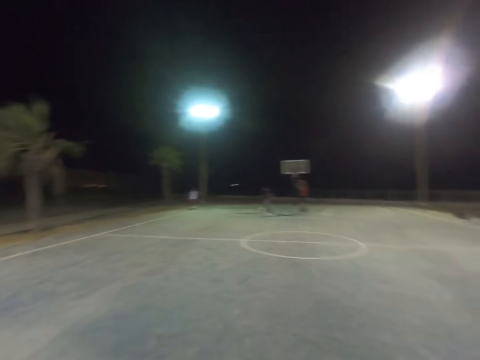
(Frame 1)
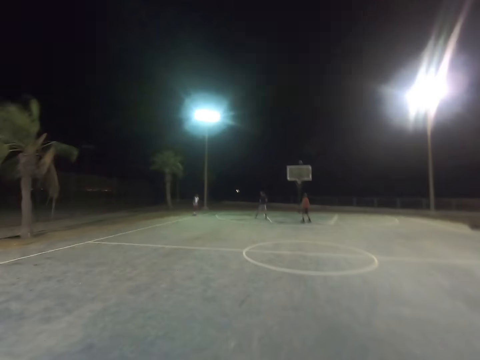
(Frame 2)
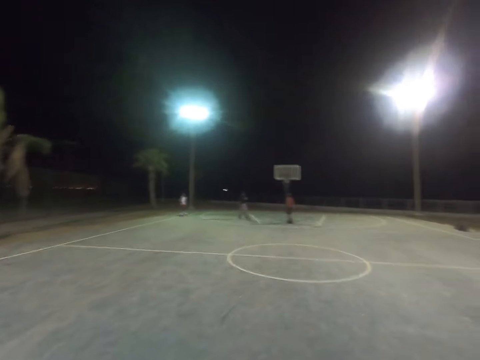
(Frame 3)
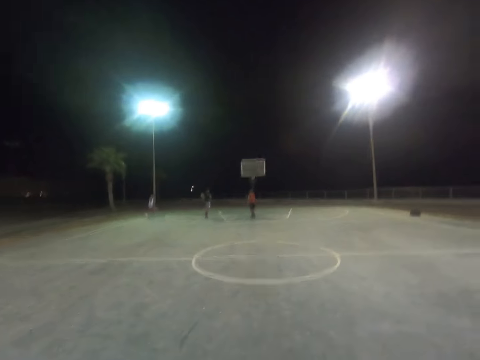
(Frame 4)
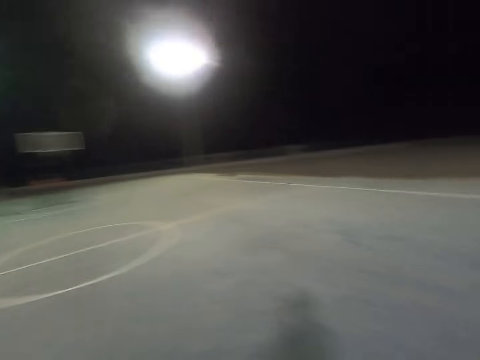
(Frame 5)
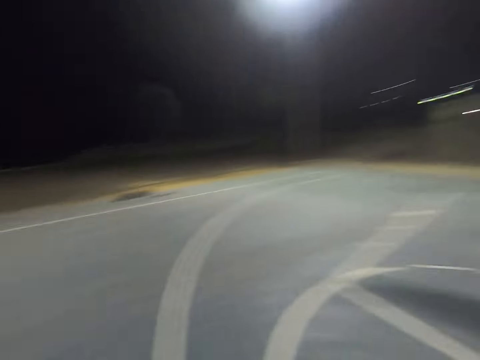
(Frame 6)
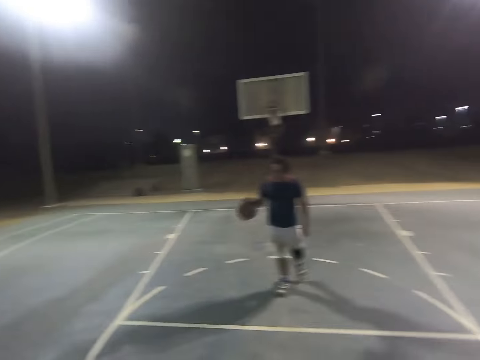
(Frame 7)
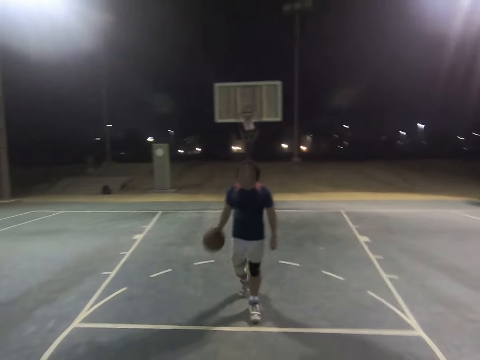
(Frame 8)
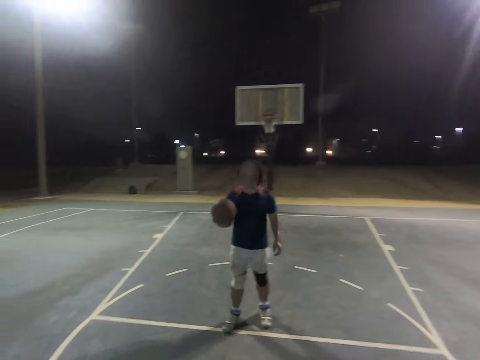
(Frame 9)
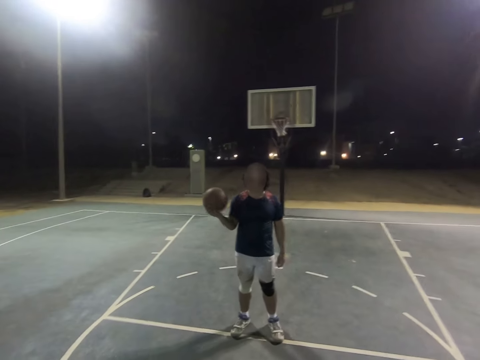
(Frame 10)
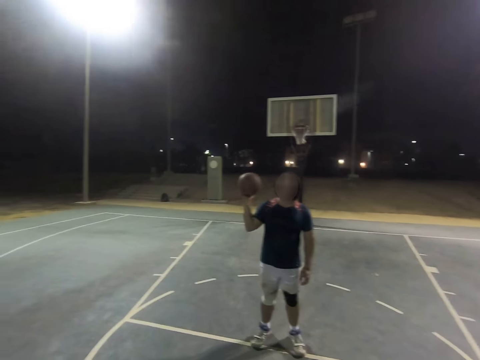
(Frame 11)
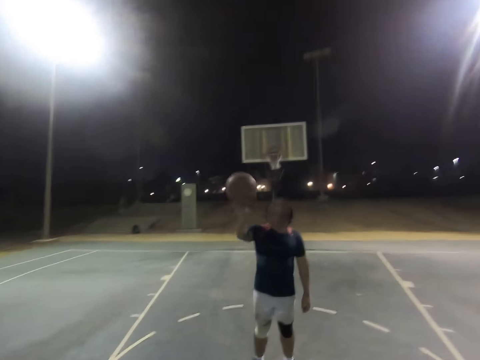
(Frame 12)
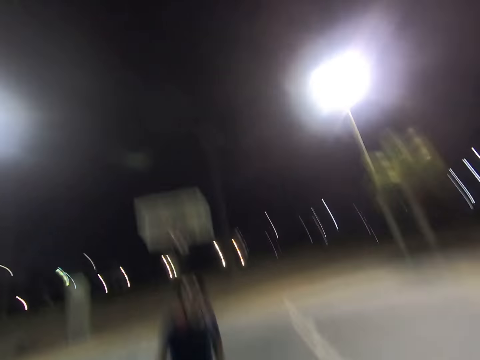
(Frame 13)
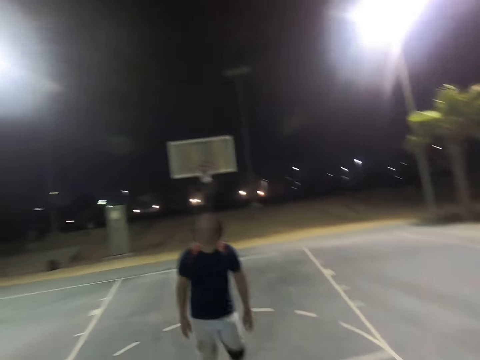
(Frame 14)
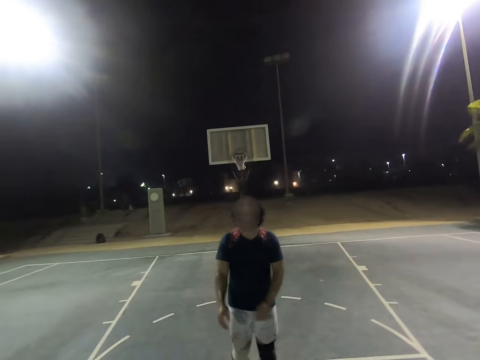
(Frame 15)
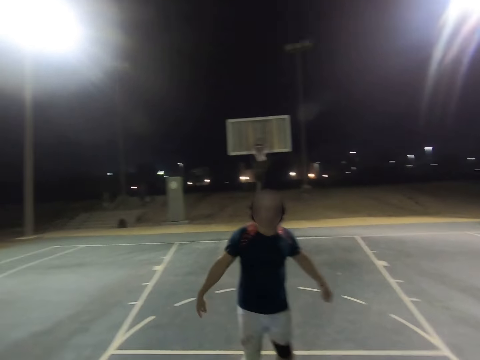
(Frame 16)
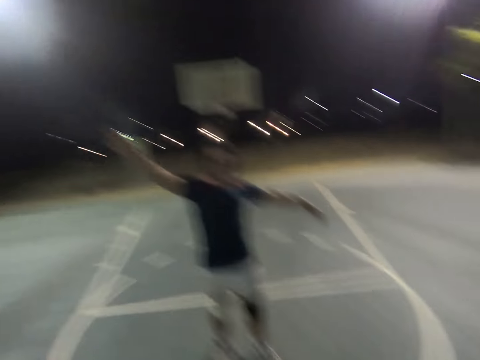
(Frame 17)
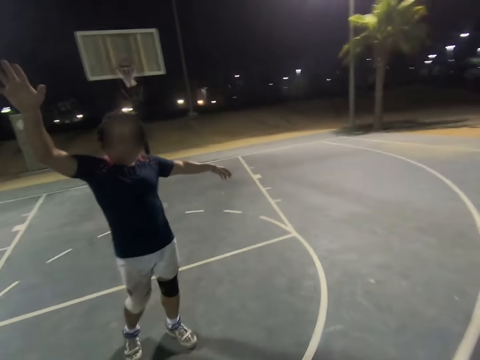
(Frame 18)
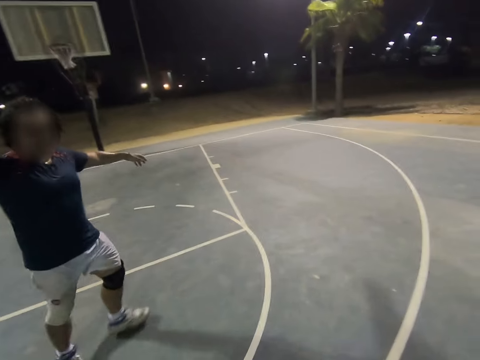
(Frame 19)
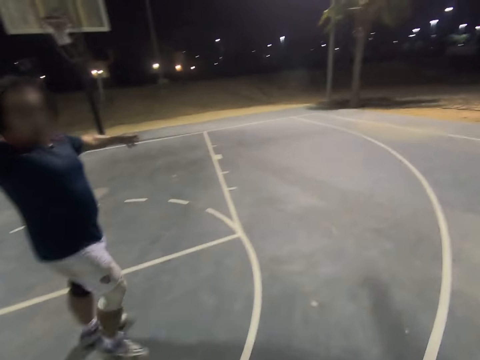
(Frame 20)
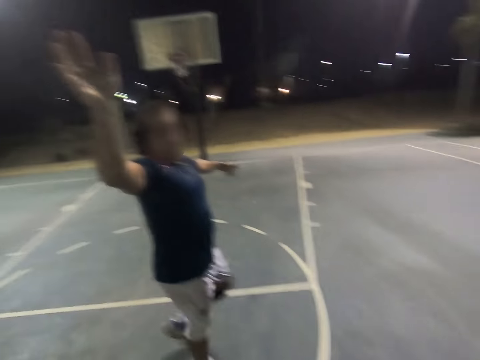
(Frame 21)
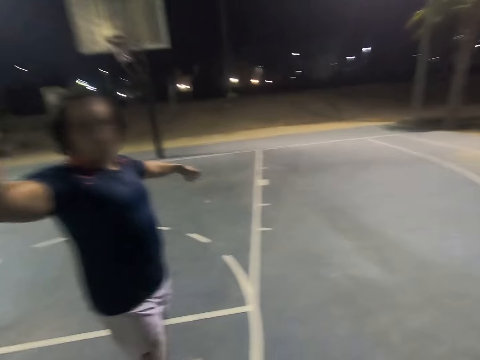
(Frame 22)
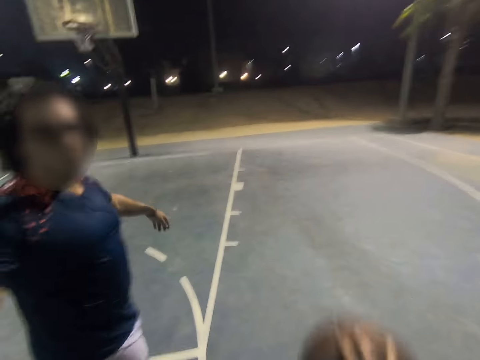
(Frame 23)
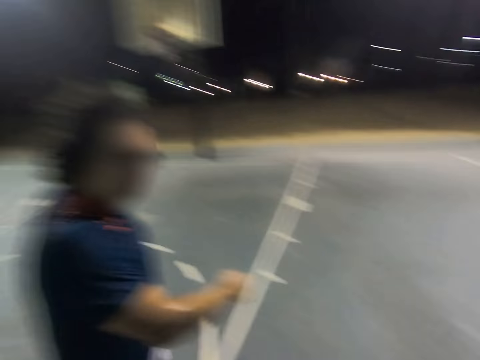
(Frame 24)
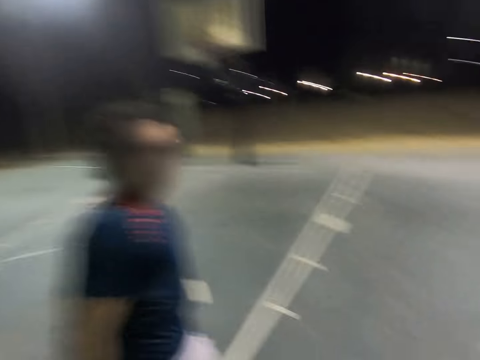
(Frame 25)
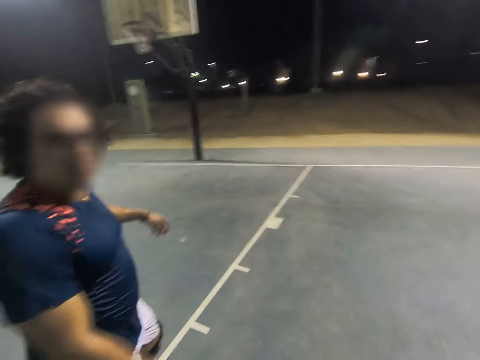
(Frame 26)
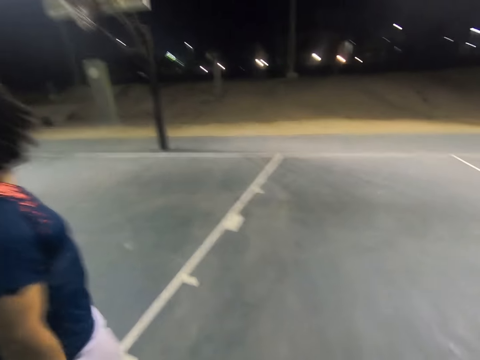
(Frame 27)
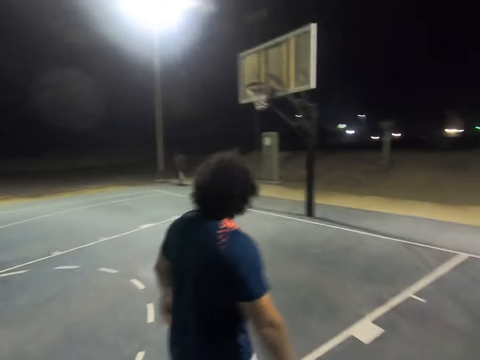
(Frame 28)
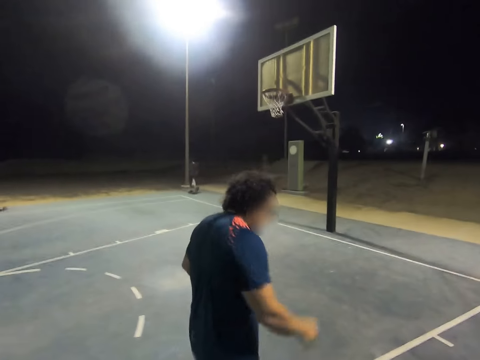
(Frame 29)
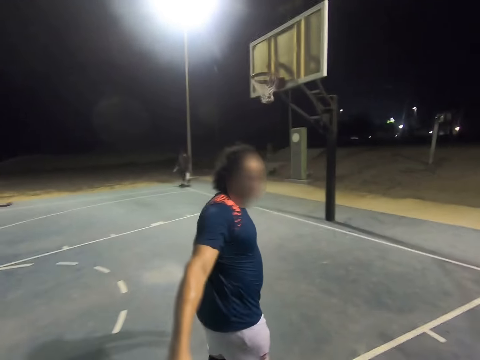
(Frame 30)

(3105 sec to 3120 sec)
A man throws the basketball to the camera wearer. The man opposes the shot. The camera wearer dribbles the ball. They play basketball with the man.

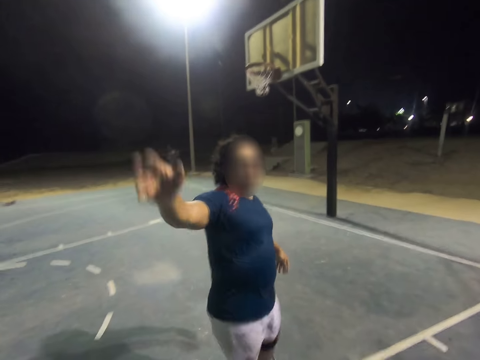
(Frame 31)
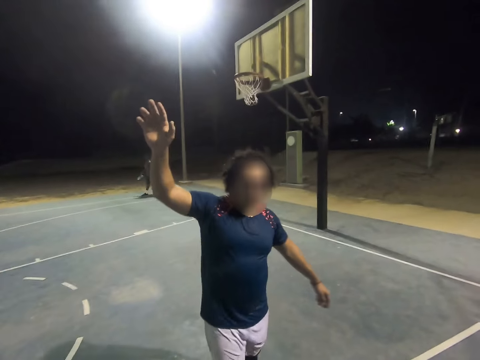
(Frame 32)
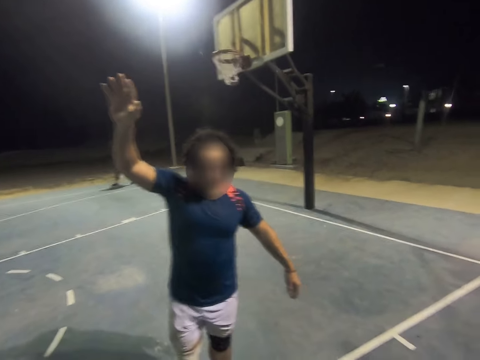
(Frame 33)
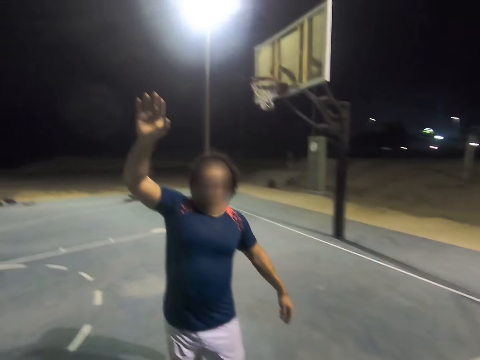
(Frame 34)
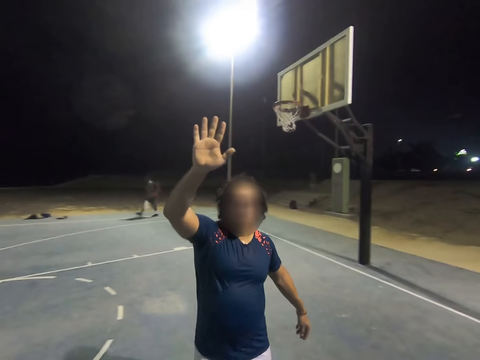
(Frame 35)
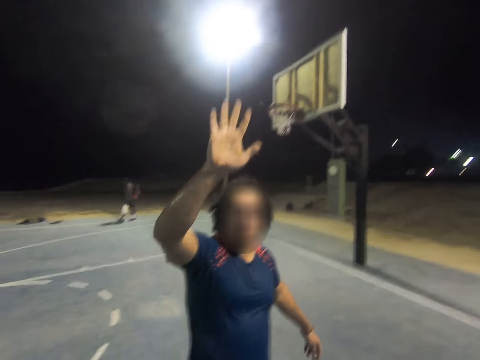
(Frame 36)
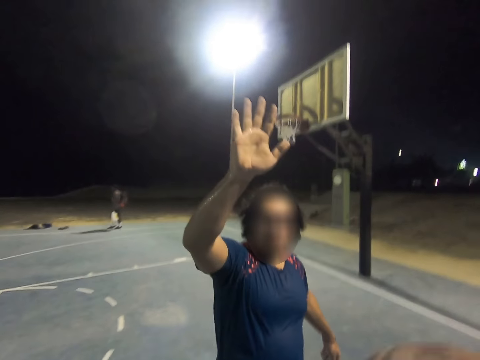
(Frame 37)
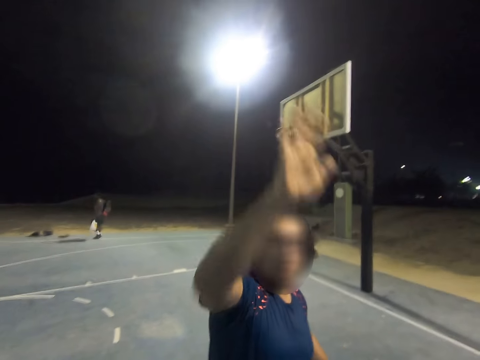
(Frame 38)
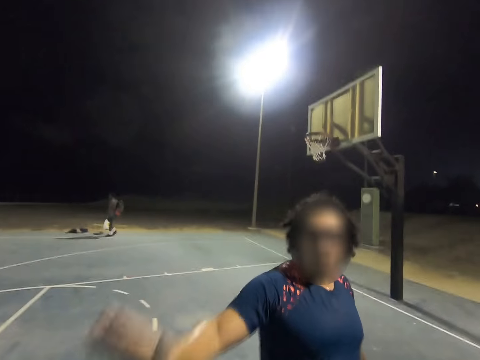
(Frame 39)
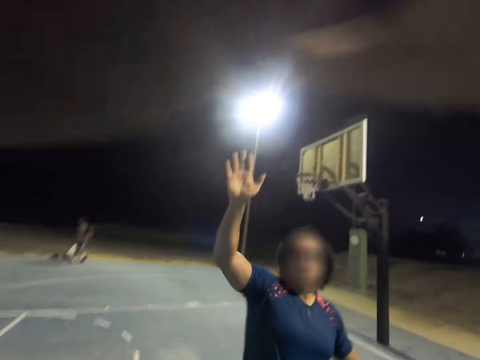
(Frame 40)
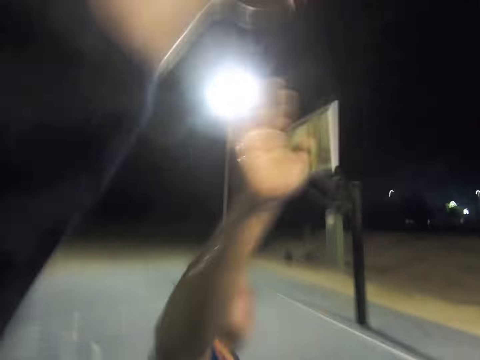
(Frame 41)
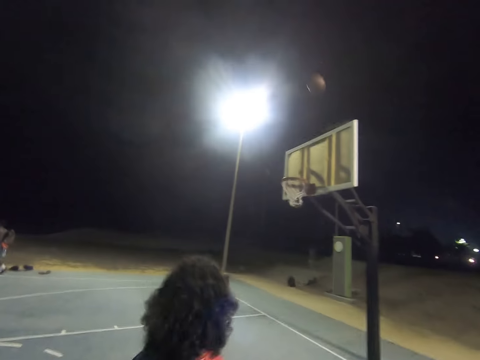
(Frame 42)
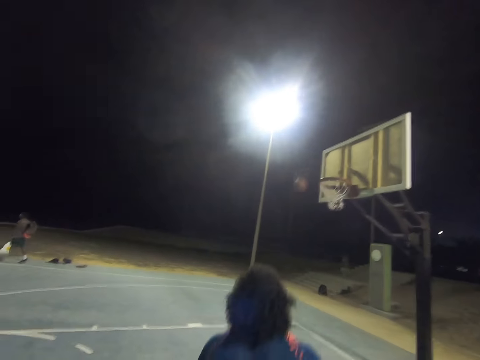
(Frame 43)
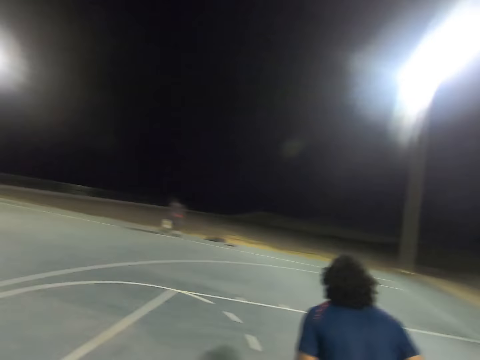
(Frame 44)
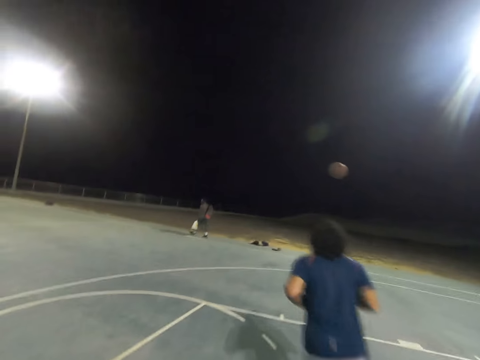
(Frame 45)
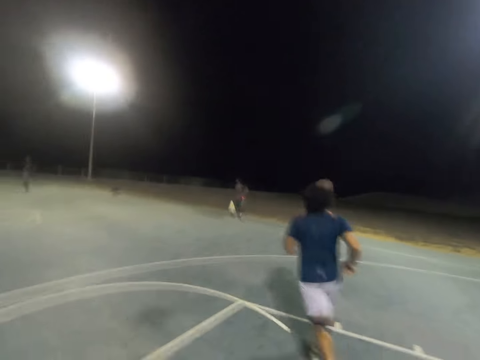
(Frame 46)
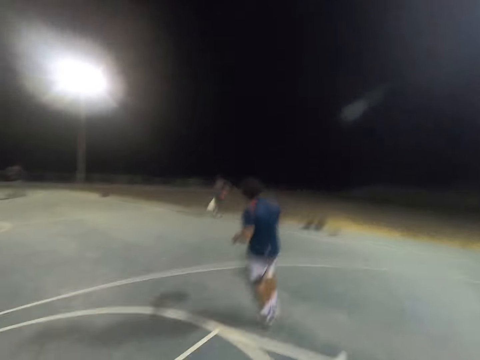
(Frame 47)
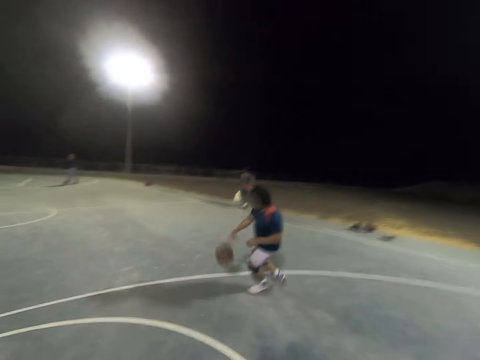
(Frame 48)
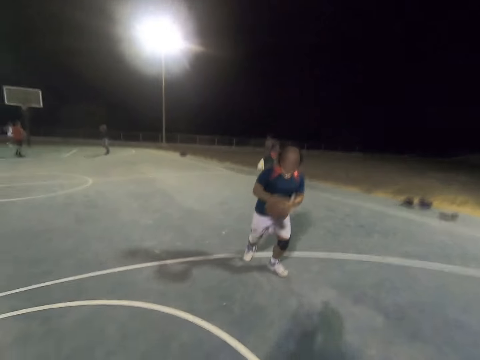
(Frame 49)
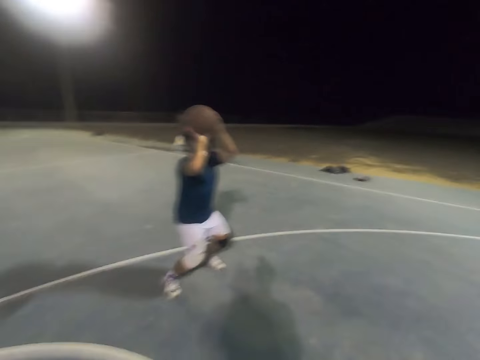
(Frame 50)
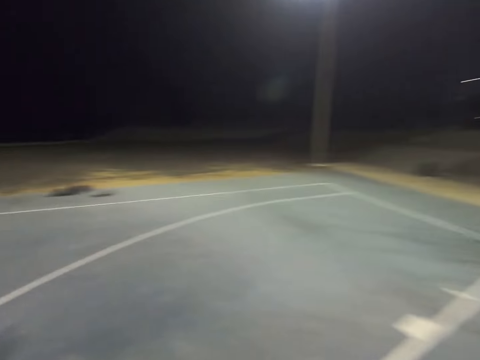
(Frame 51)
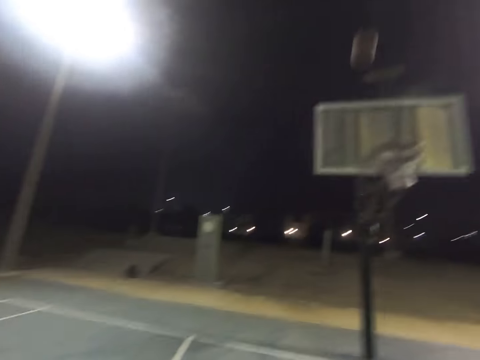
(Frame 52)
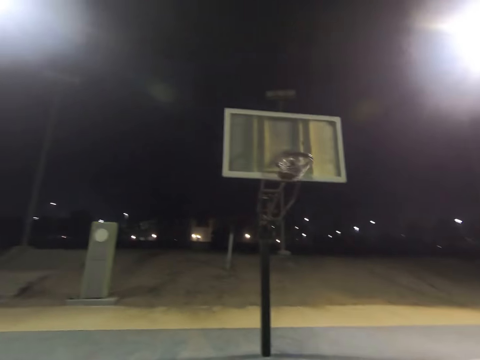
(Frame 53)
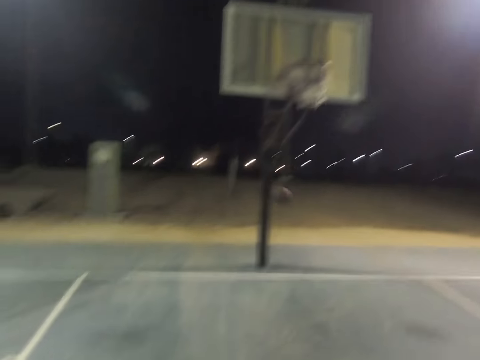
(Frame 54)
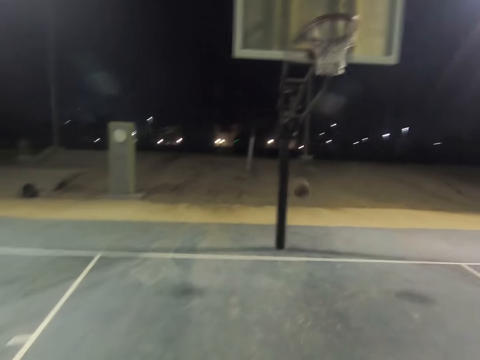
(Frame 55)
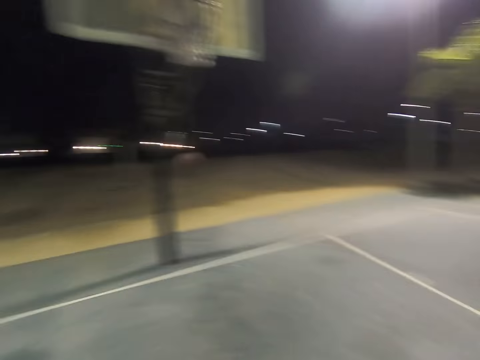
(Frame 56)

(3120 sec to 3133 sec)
A man opposes the shot. The camera wearer makes a shot. The man runs to the ball, dribbles the ball and makes a shot.
